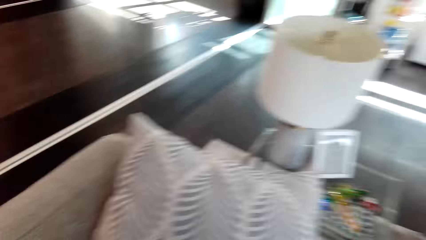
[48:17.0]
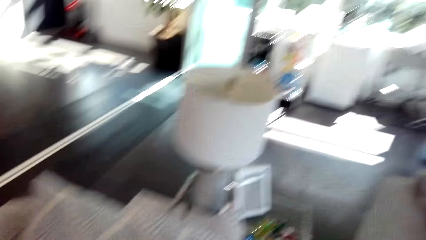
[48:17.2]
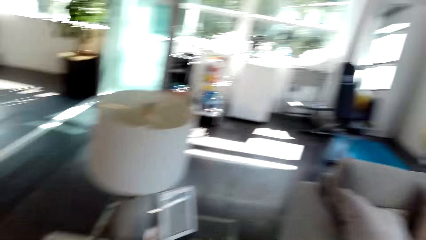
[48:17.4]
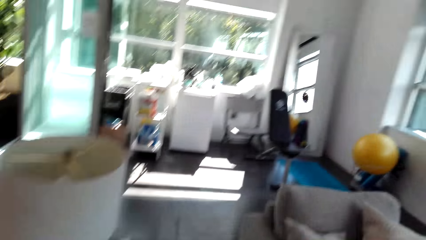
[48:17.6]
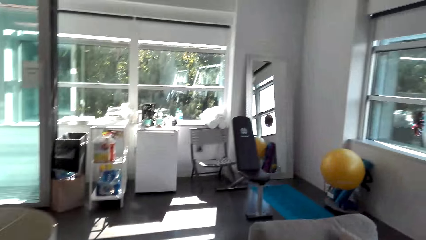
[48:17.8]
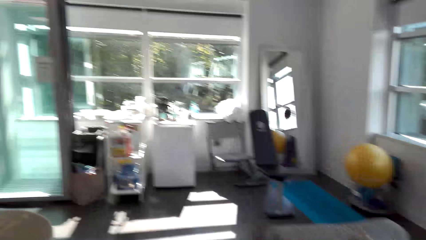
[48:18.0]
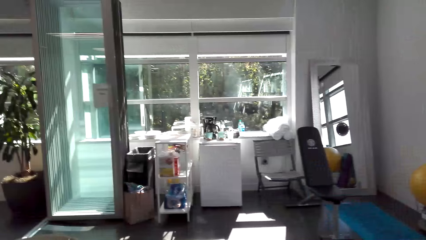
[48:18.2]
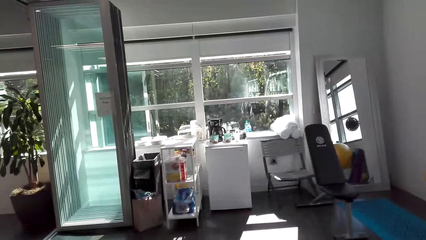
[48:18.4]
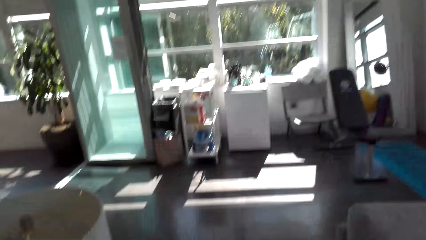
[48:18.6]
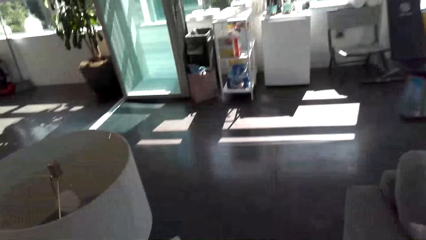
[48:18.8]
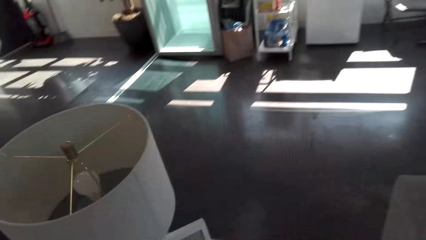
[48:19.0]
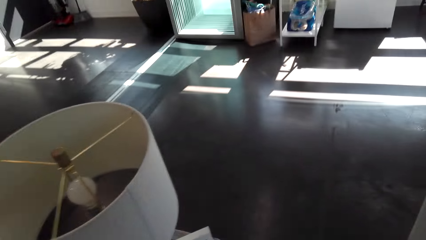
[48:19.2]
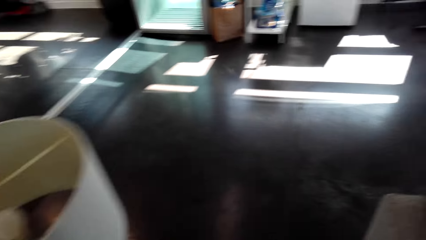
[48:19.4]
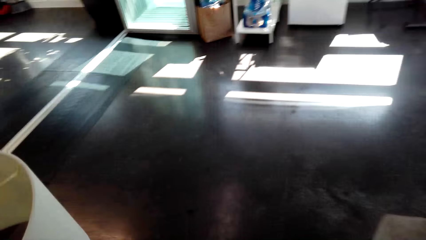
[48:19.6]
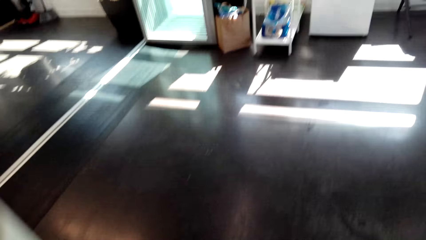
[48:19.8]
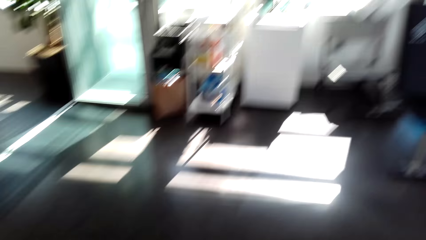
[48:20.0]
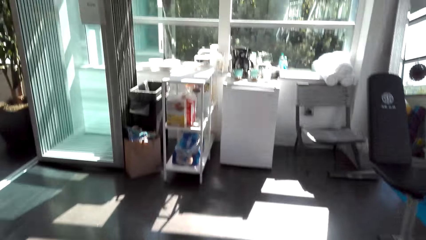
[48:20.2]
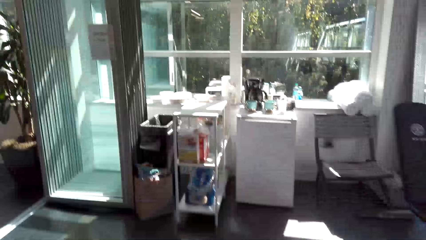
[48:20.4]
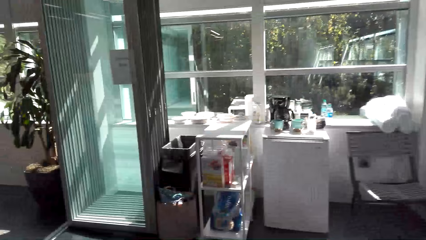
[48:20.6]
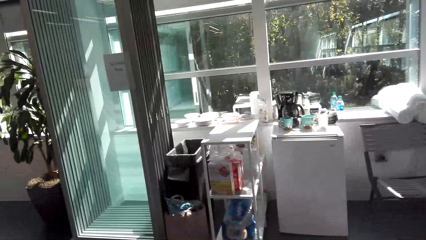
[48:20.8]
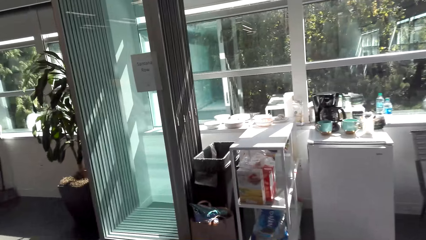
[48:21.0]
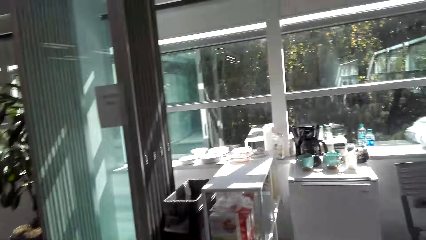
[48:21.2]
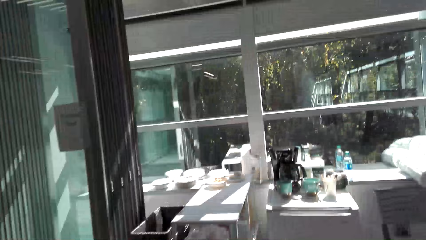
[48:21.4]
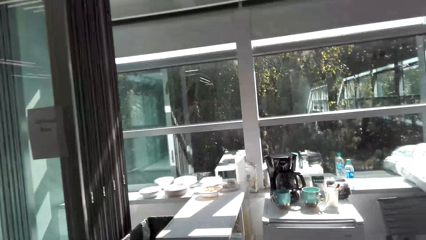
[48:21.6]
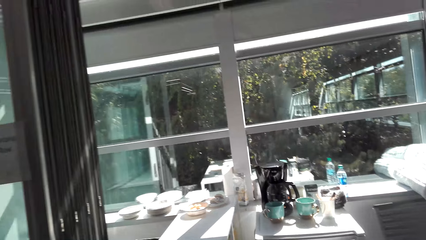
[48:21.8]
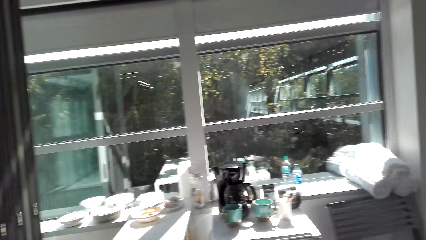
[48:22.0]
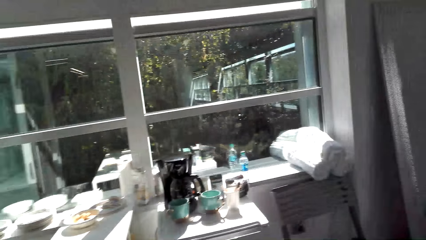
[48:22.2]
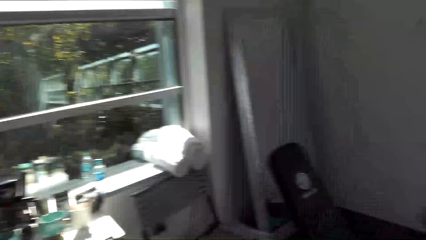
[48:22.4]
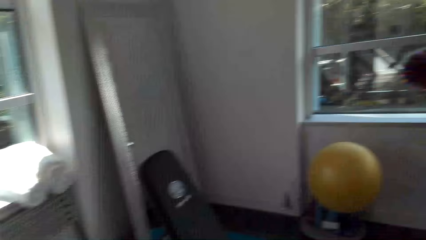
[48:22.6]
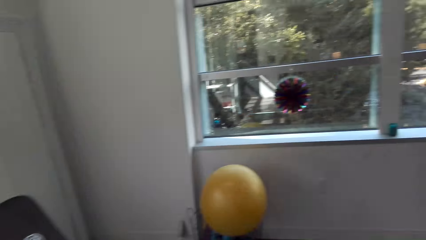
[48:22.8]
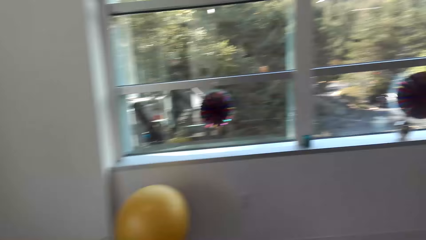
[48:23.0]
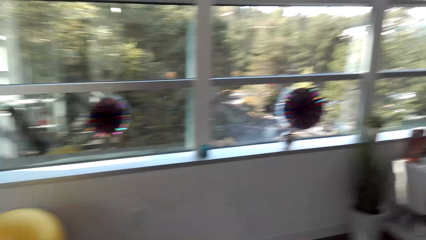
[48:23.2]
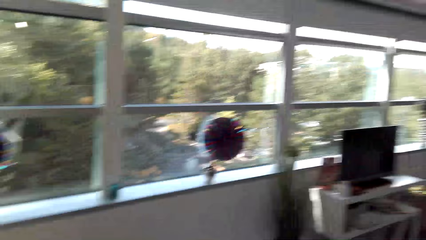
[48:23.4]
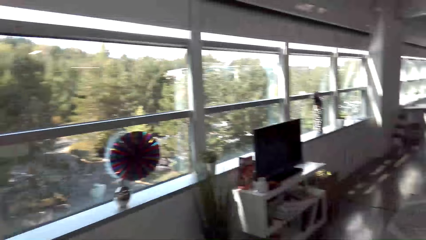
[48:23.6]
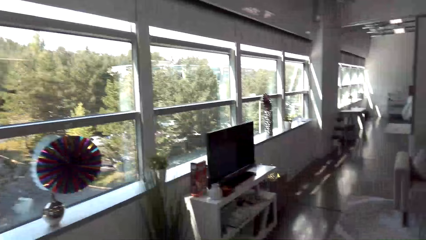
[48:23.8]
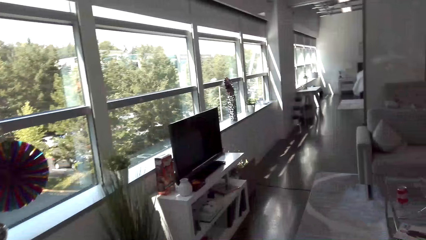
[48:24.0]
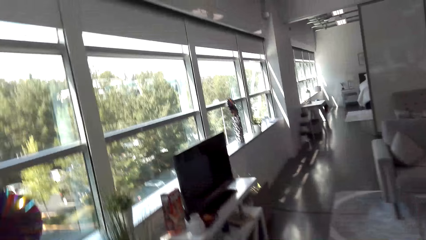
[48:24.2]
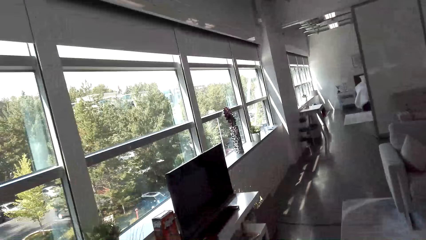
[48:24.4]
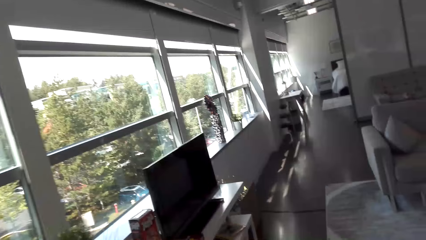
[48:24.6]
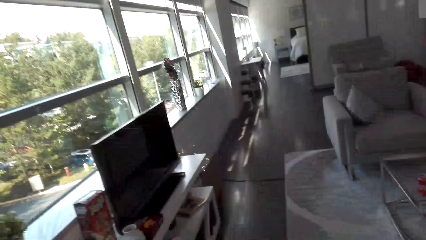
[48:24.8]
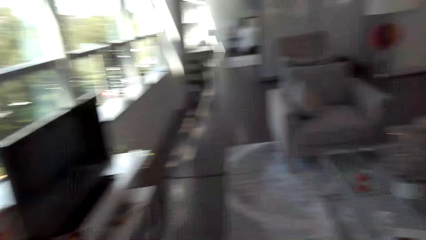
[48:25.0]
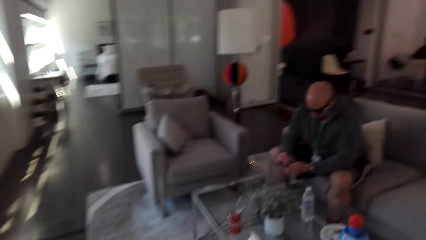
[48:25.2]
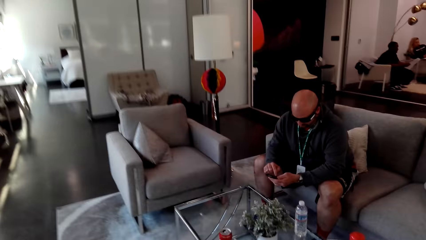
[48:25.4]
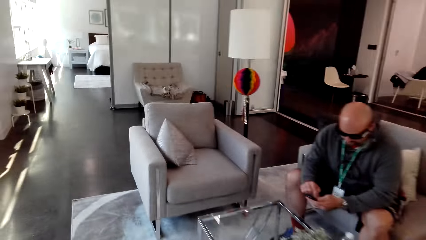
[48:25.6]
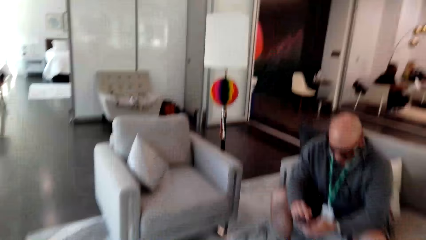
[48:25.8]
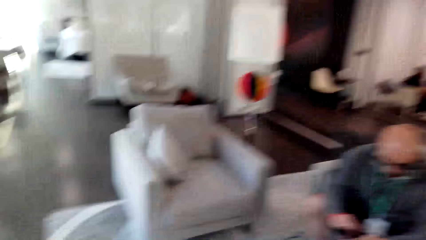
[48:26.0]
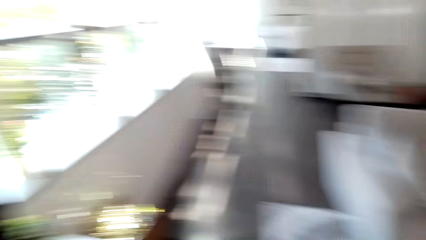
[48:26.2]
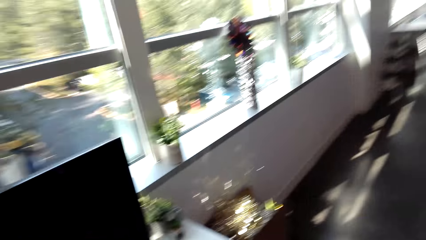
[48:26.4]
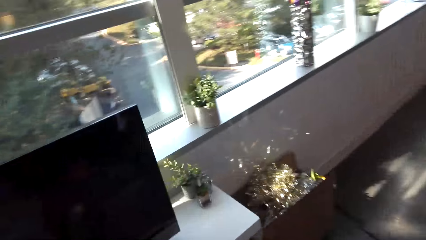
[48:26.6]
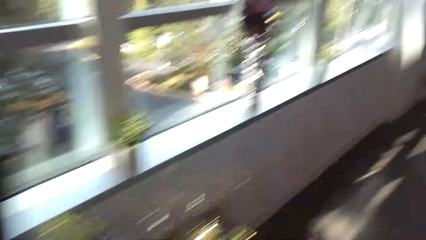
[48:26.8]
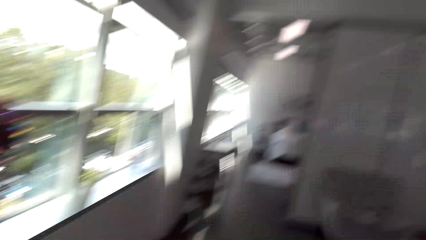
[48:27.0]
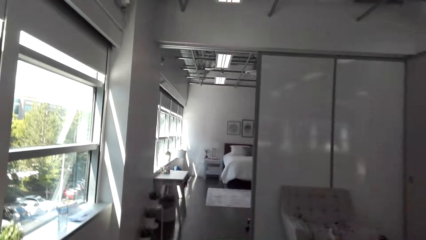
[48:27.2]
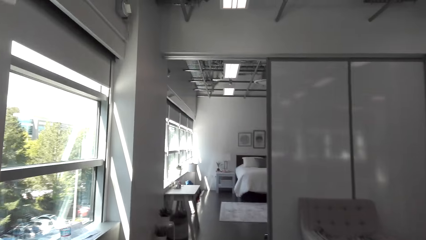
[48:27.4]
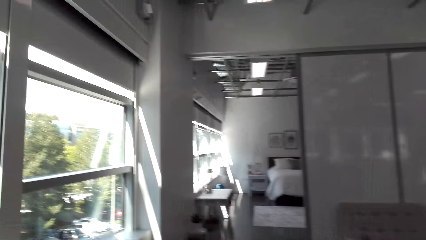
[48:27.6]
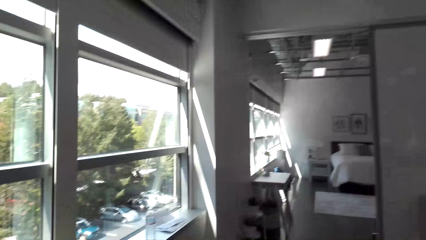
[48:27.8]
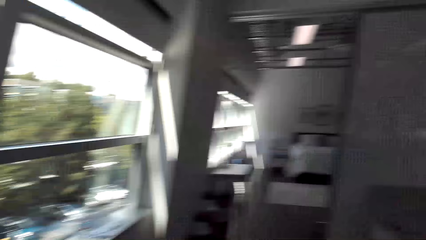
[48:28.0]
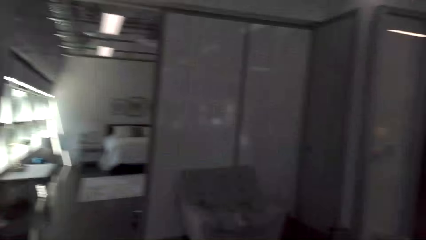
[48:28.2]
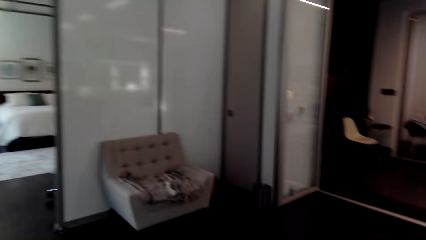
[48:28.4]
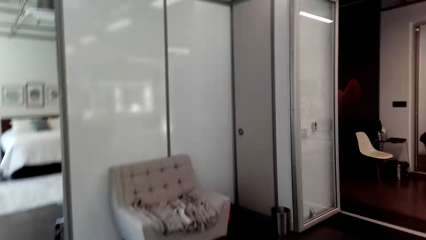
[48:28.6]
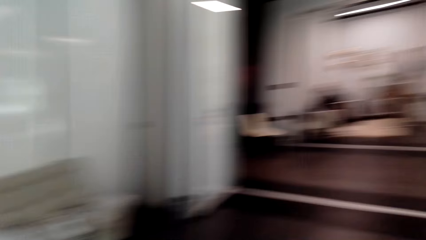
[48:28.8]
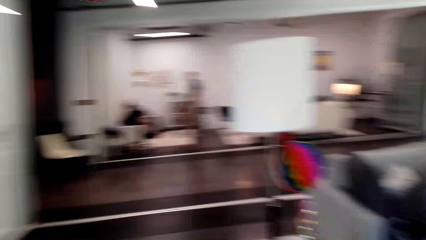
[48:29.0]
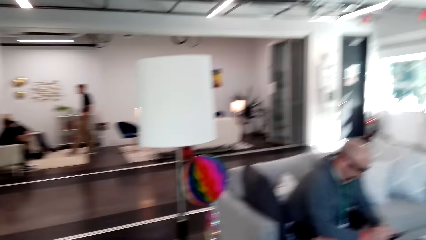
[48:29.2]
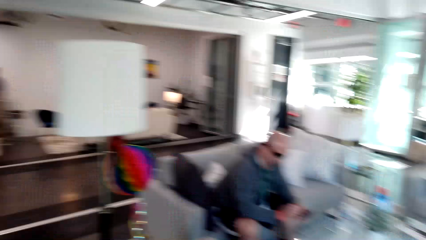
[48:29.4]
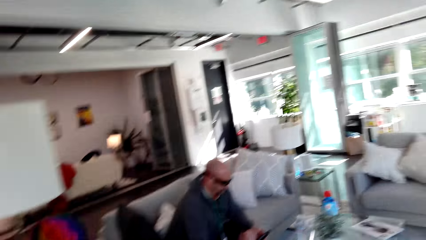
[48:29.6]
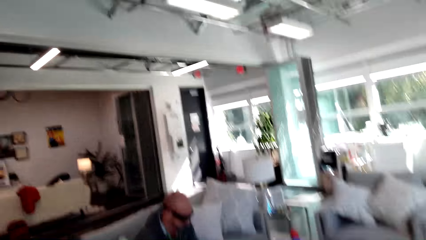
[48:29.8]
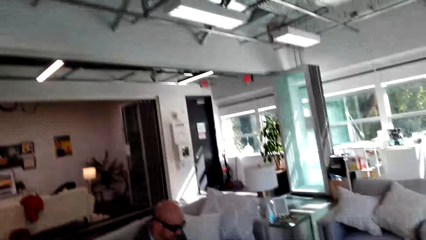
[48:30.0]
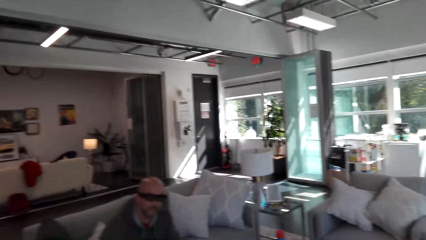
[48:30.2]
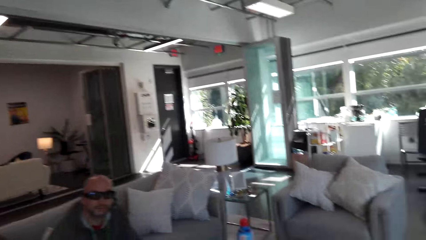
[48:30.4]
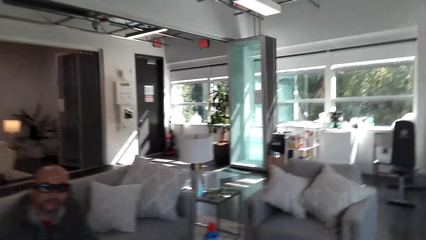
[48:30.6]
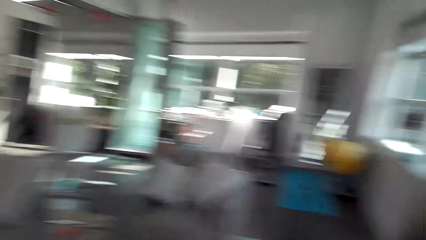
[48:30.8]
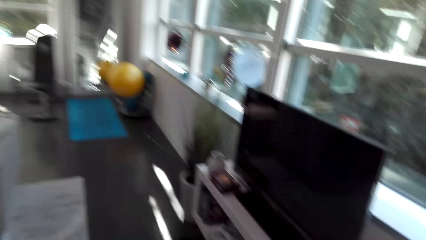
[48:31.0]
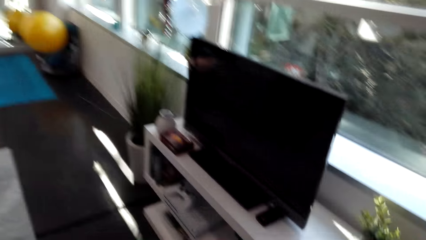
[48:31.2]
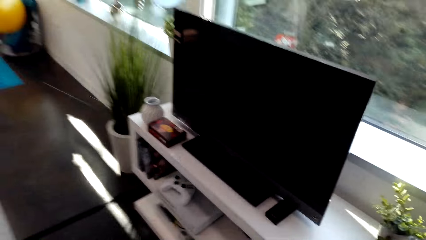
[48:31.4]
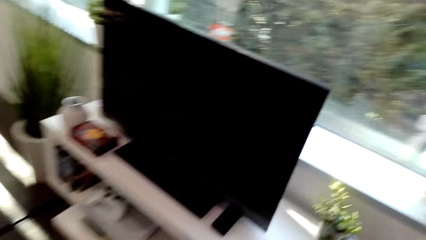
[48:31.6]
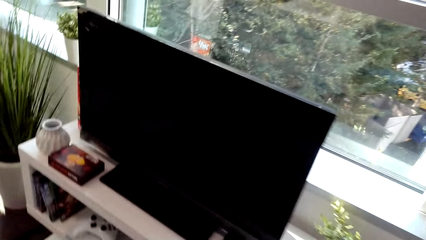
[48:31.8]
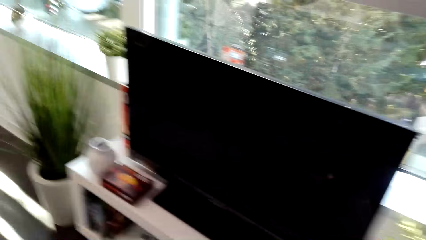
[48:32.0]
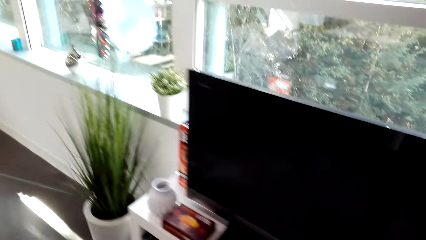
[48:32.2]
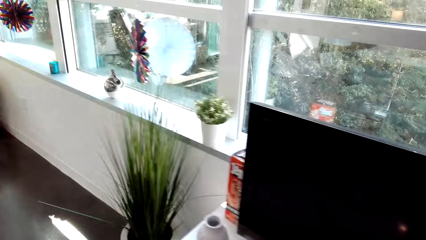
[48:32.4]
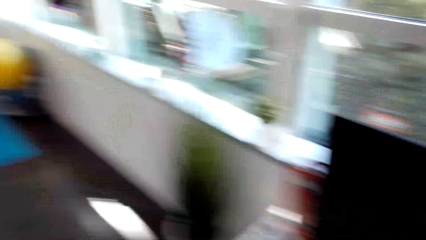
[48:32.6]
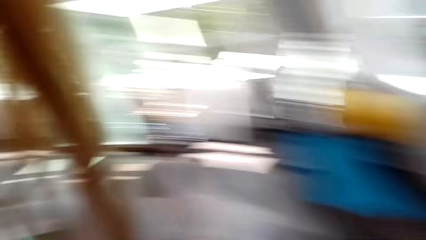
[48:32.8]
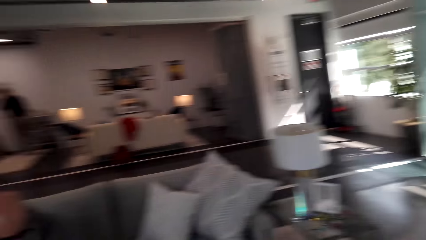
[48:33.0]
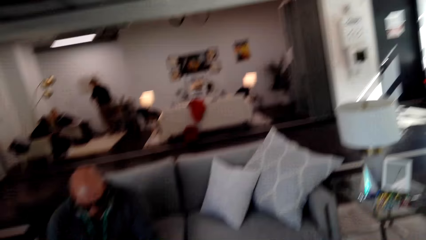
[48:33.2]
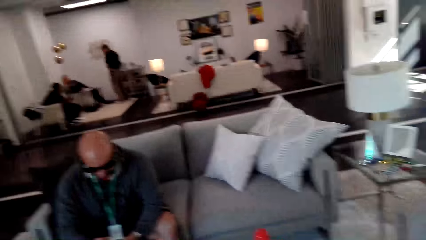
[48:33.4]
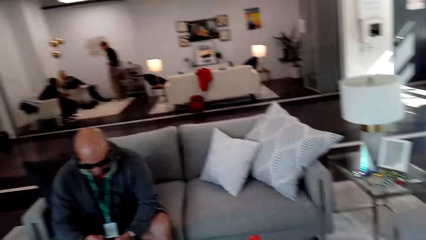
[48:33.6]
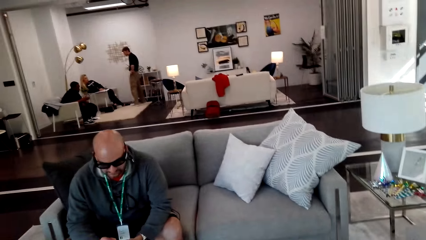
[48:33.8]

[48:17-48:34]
The camera wearer dialogs with a man. They walk in the house.
